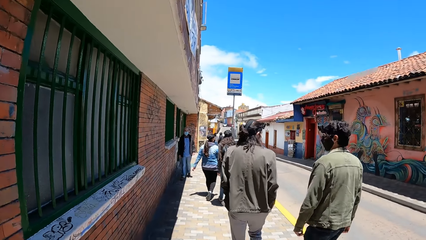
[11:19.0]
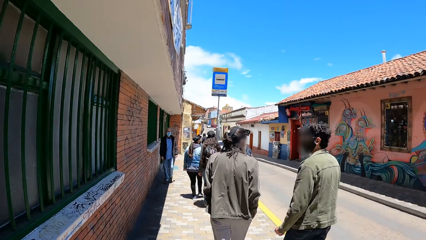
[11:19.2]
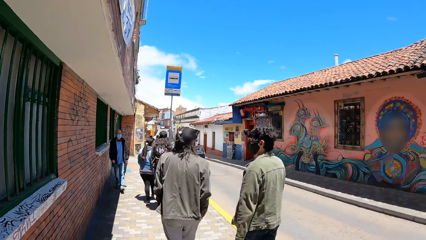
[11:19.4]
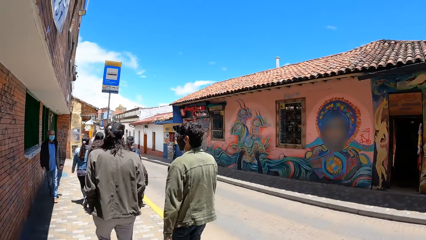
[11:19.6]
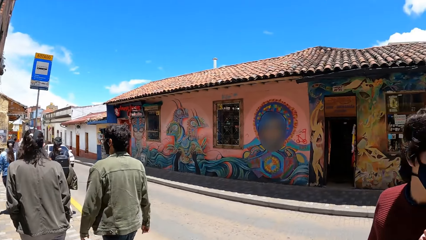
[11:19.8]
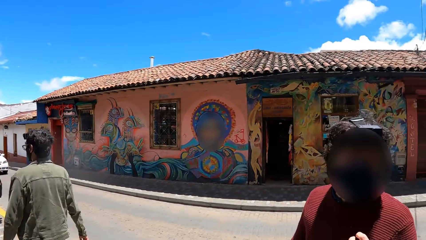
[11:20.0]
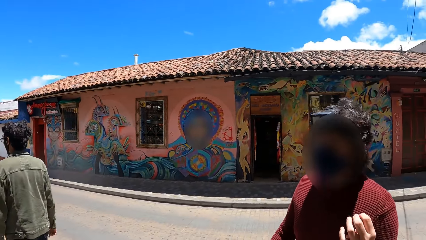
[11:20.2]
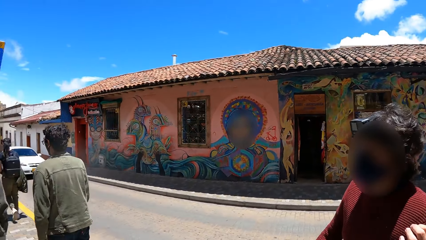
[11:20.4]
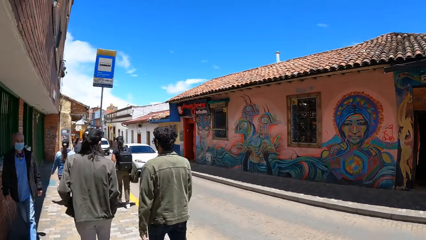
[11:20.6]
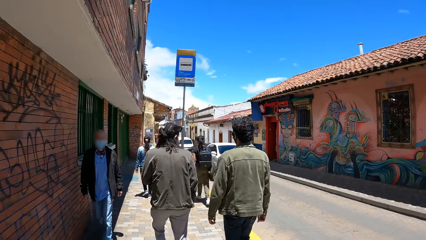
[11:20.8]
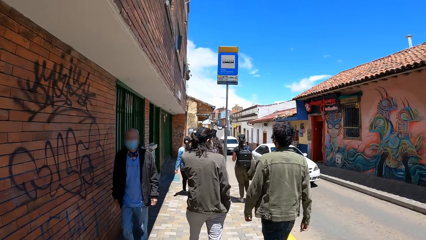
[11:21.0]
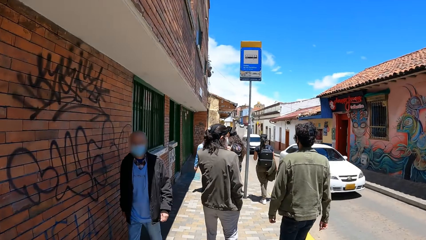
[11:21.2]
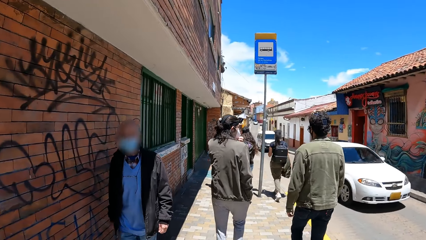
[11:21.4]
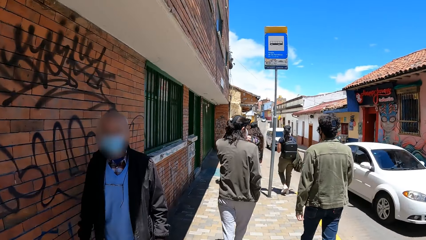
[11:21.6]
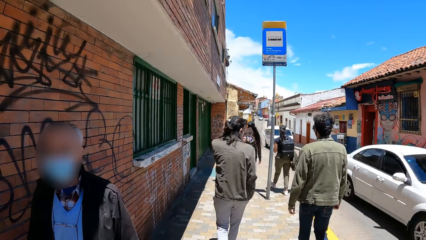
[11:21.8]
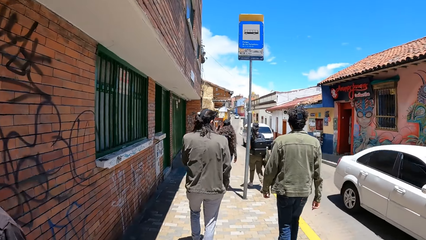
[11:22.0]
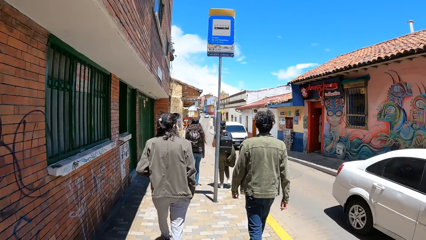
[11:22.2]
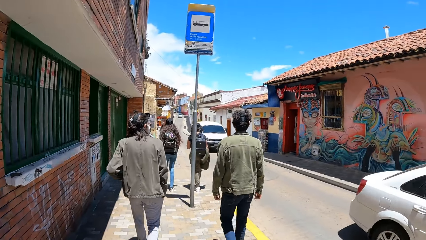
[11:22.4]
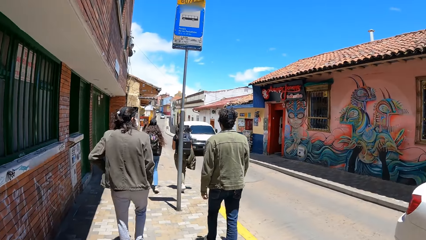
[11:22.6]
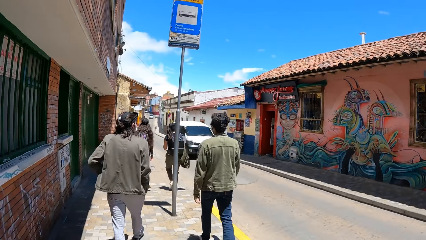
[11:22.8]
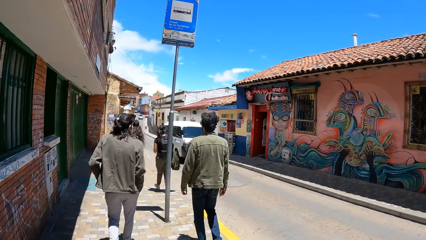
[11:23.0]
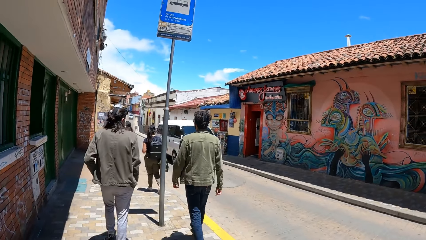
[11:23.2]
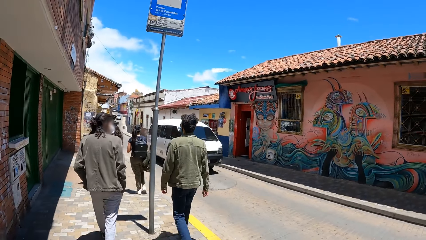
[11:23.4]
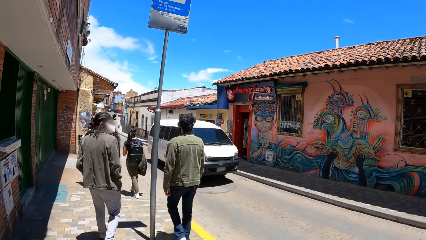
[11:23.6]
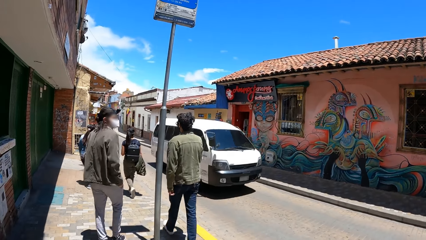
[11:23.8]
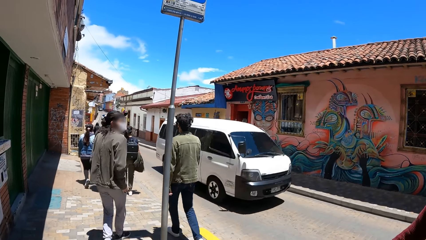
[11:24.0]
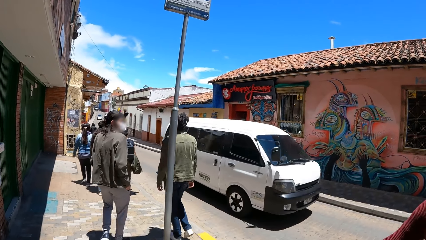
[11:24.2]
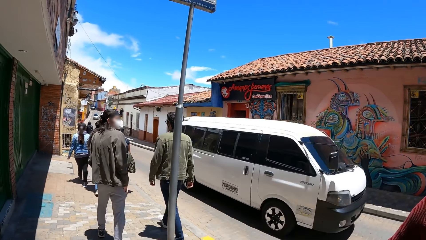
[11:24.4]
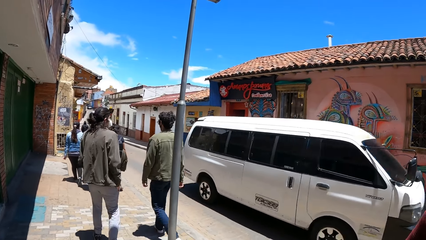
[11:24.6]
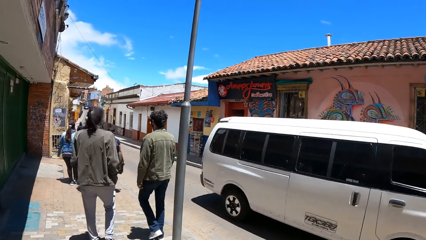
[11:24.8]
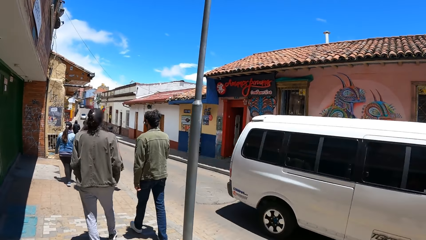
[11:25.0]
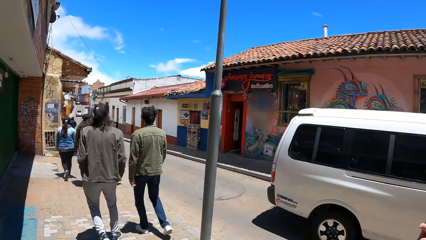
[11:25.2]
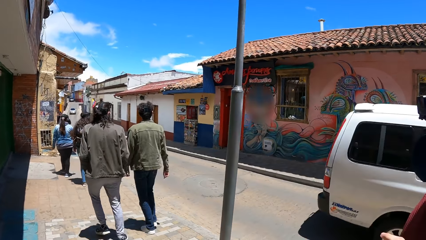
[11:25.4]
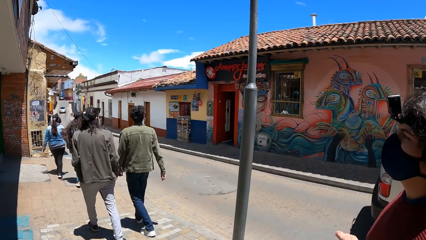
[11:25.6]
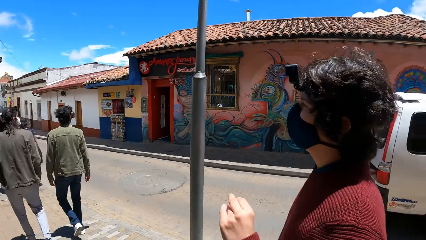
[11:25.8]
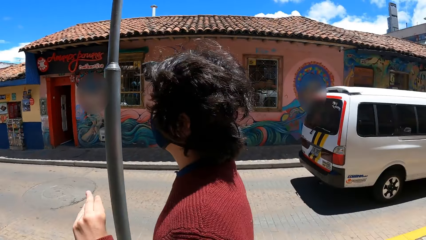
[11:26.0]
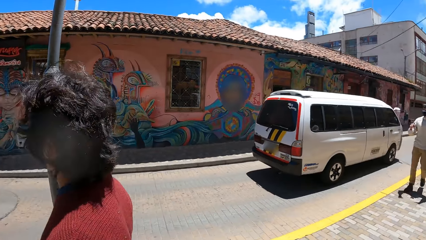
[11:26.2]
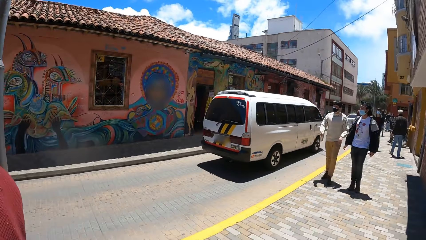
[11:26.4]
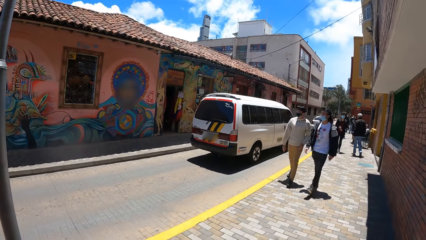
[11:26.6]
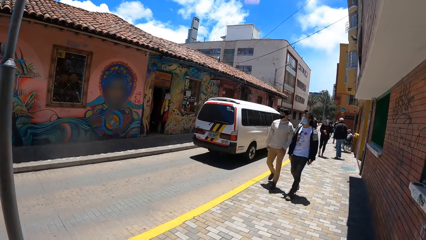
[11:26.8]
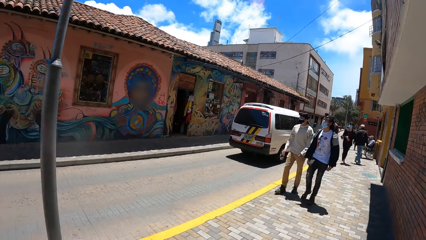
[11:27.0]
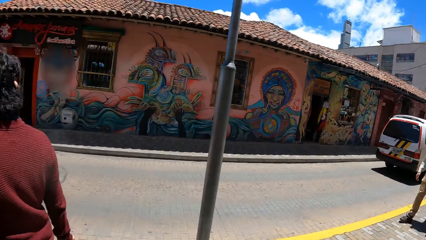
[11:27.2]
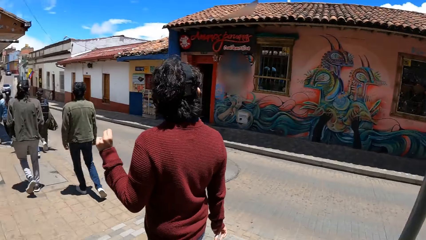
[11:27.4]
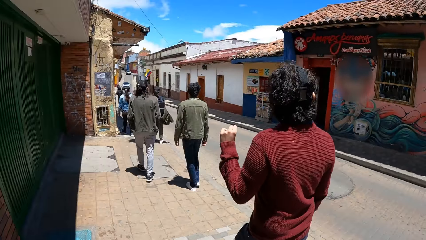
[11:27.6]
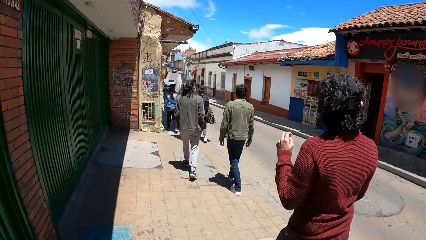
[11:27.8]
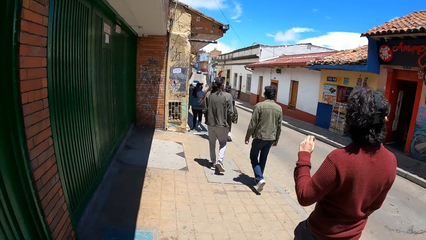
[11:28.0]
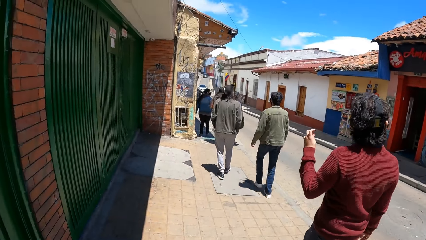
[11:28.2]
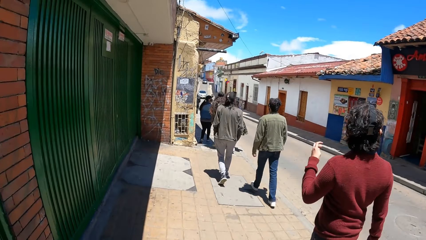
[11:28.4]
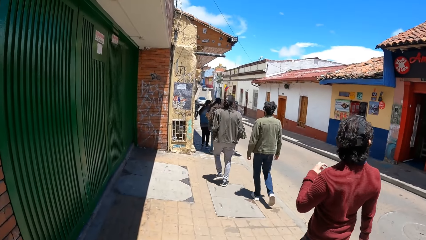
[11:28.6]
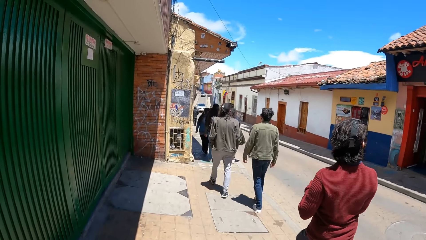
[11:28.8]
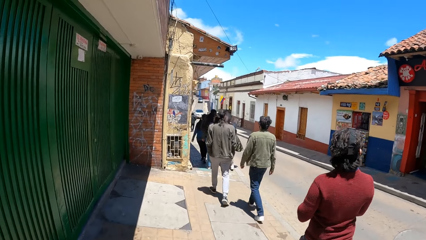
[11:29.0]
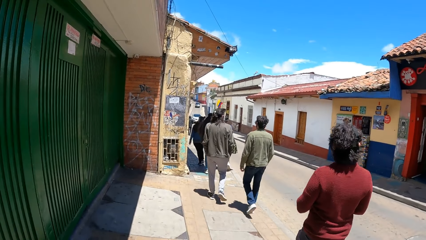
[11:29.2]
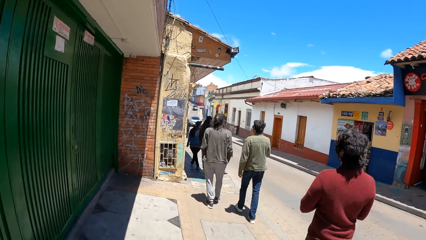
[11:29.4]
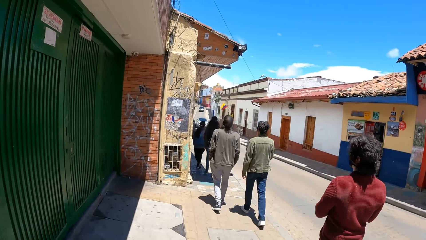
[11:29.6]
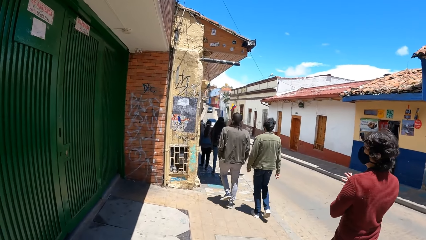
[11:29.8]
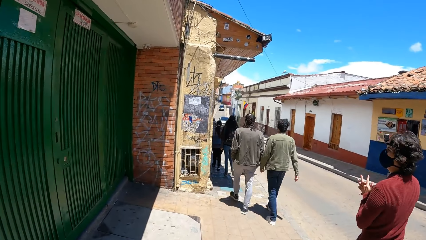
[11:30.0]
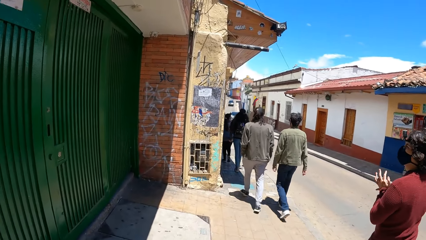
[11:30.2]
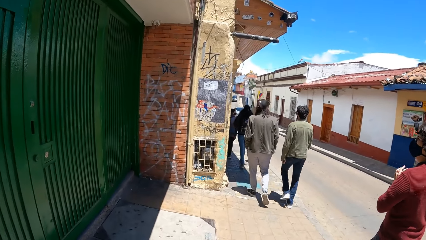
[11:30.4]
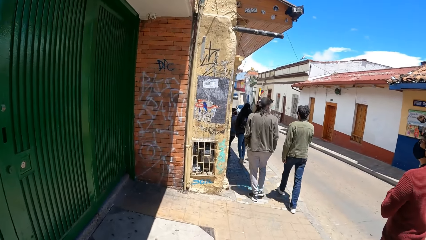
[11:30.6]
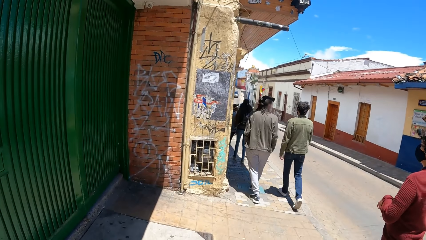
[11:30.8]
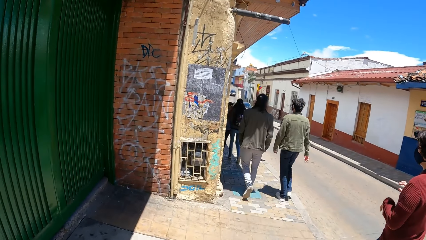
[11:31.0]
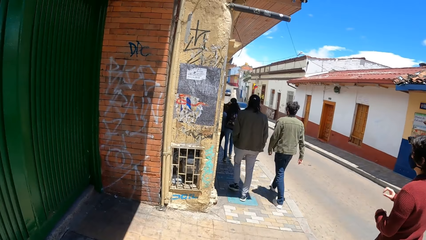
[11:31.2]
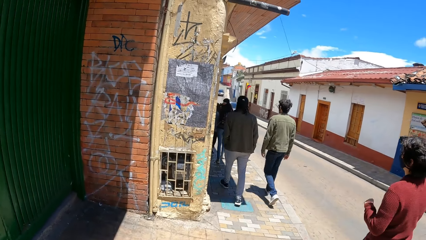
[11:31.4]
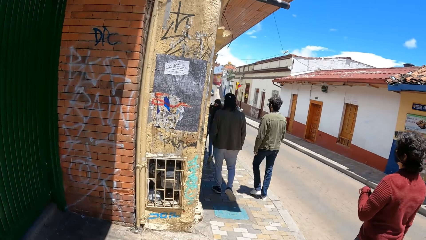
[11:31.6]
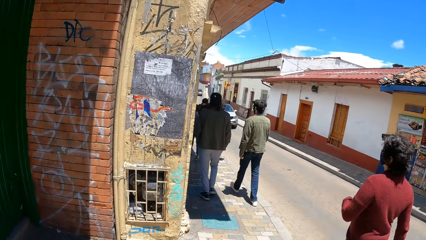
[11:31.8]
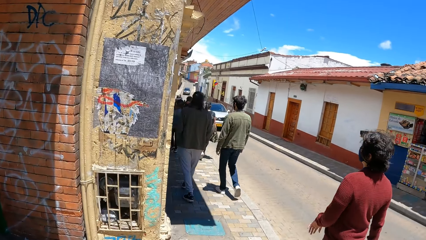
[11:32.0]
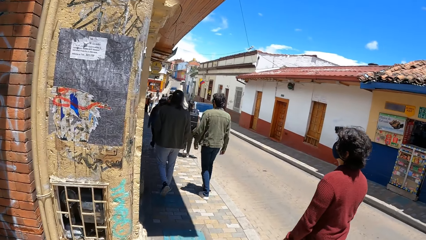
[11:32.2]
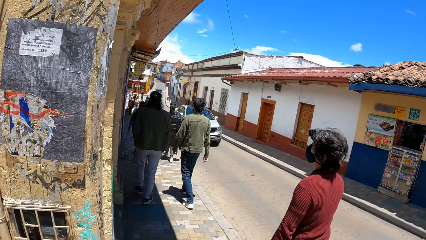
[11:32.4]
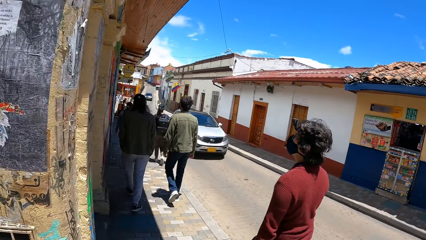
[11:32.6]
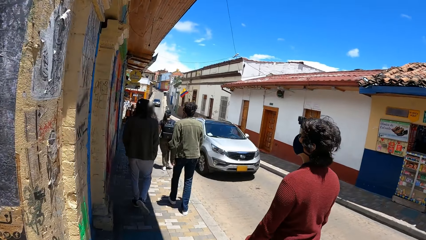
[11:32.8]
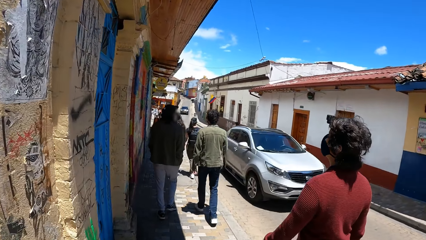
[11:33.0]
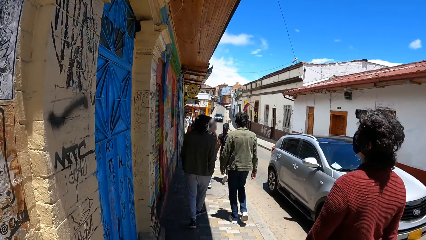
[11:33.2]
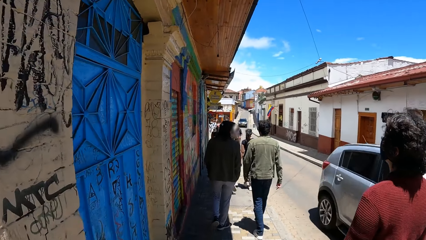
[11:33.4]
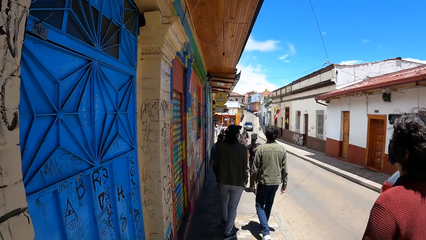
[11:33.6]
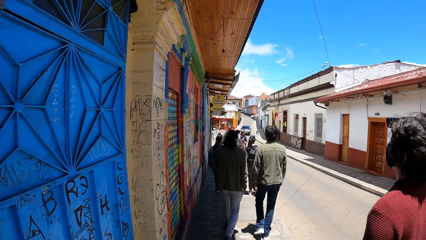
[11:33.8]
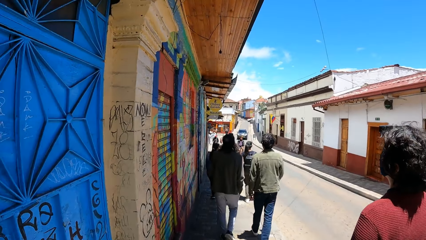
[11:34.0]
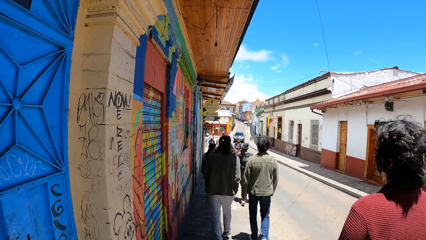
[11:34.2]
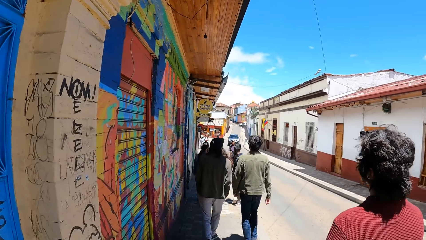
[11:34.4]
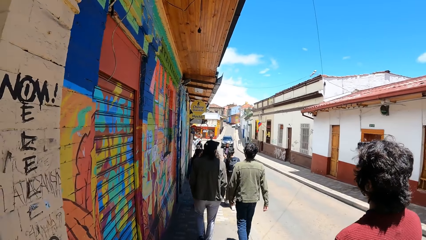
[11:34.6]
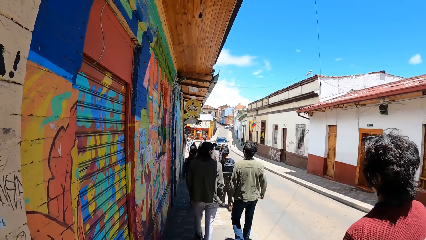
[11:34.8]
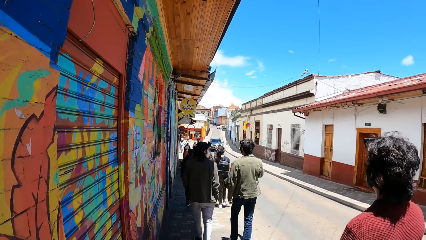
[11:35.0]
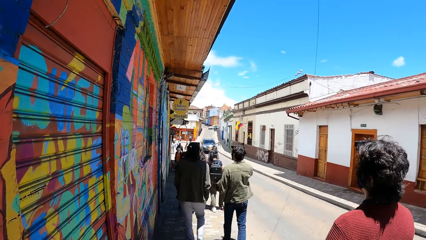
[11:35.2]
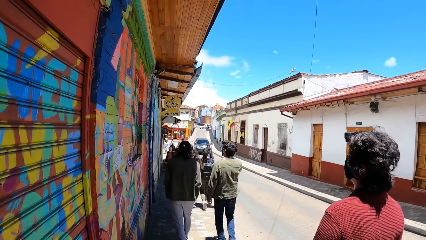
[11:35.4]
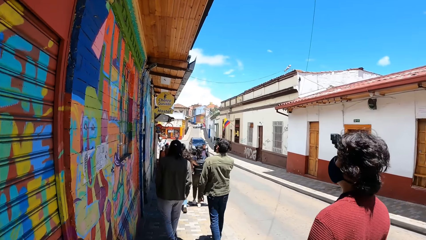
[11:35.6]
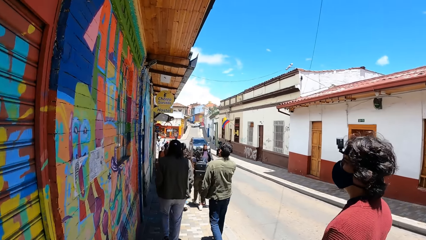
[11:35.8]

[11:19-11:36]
A white car drives past the camera wearer. A white bus drives past them. They turn around and walk on the sidewalk of the road. The man rubs his hands together. A grey car drives past the camera wearer.
